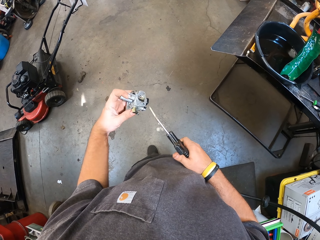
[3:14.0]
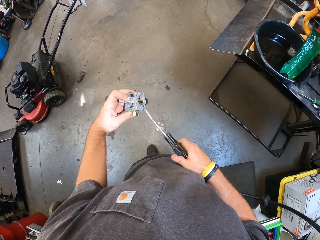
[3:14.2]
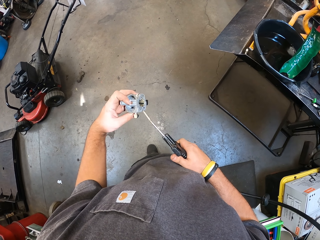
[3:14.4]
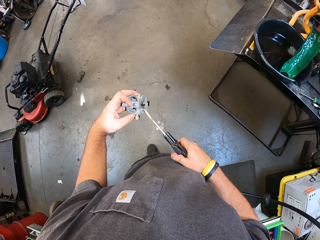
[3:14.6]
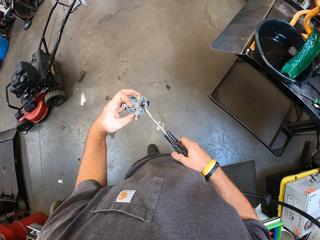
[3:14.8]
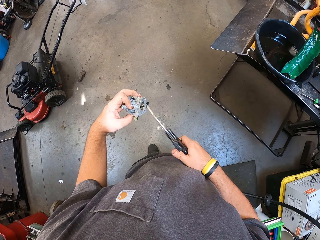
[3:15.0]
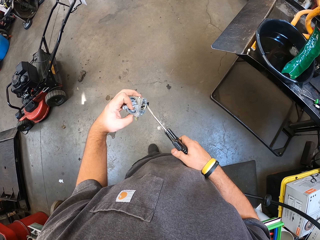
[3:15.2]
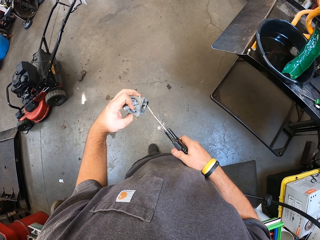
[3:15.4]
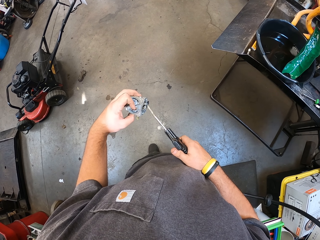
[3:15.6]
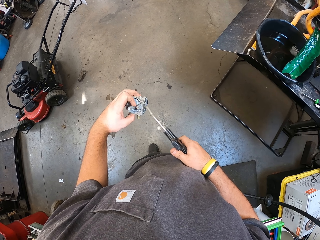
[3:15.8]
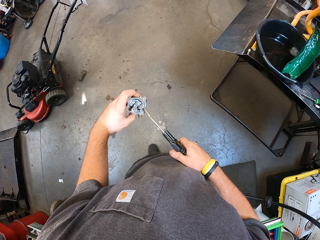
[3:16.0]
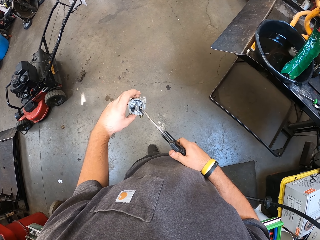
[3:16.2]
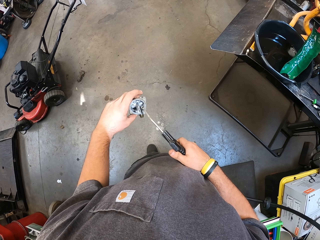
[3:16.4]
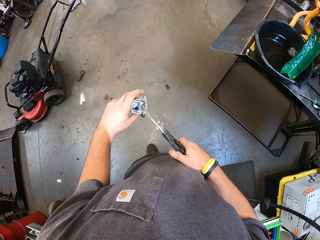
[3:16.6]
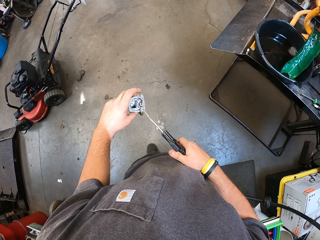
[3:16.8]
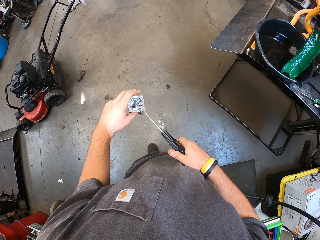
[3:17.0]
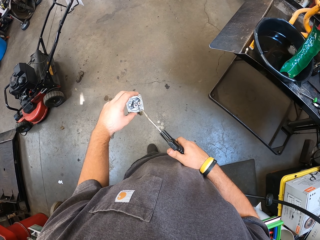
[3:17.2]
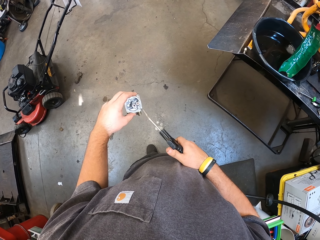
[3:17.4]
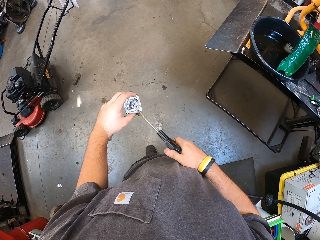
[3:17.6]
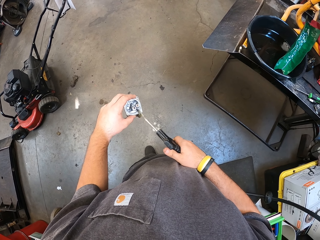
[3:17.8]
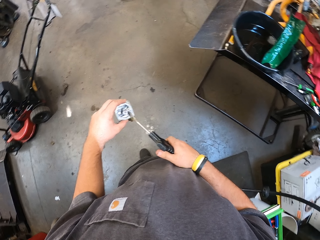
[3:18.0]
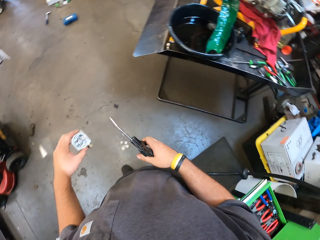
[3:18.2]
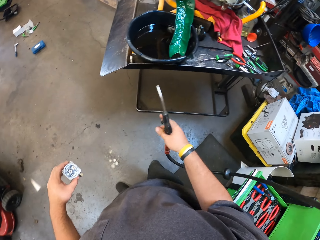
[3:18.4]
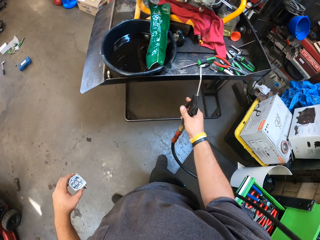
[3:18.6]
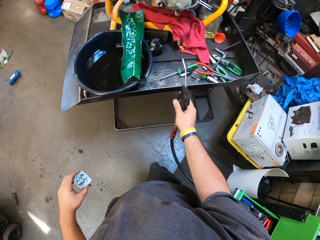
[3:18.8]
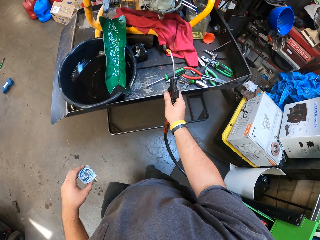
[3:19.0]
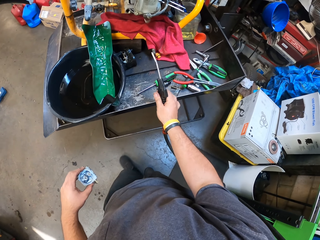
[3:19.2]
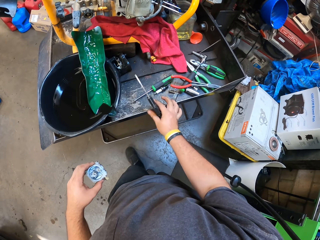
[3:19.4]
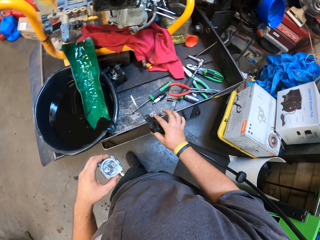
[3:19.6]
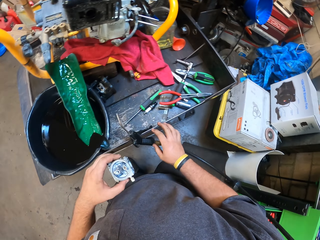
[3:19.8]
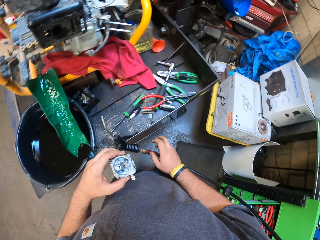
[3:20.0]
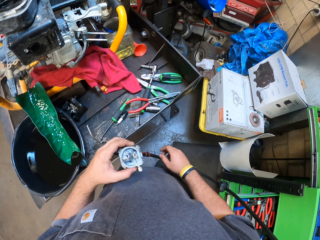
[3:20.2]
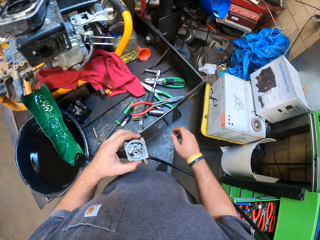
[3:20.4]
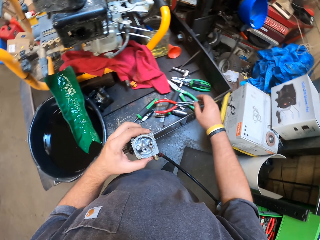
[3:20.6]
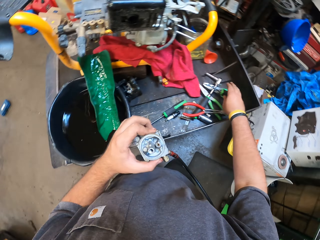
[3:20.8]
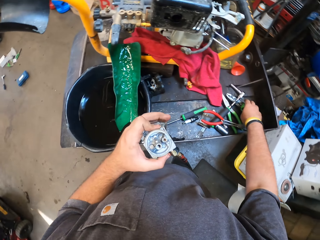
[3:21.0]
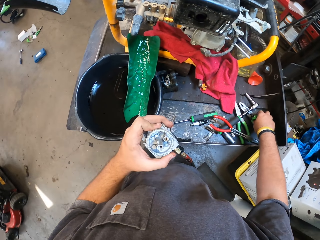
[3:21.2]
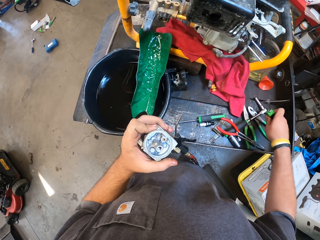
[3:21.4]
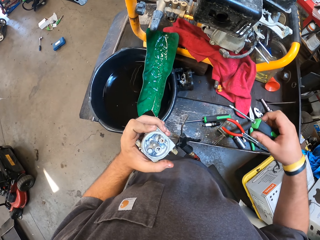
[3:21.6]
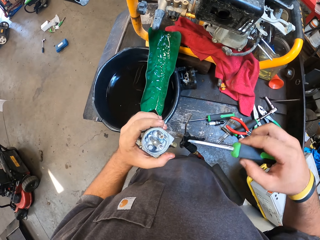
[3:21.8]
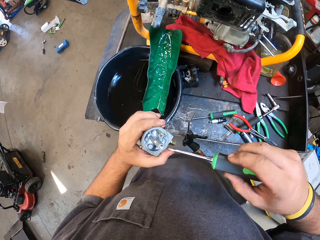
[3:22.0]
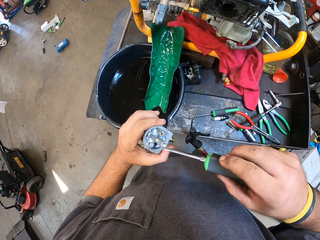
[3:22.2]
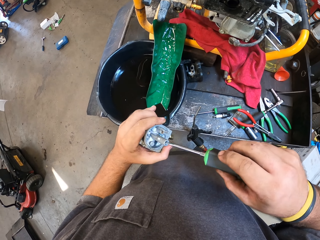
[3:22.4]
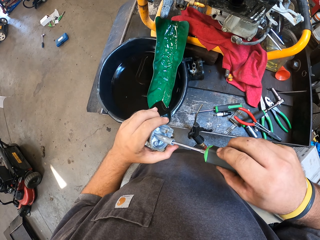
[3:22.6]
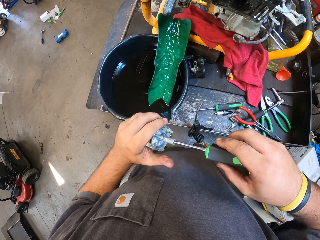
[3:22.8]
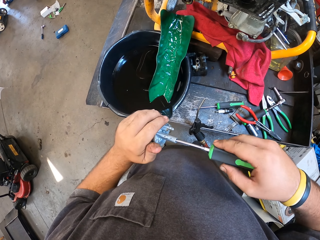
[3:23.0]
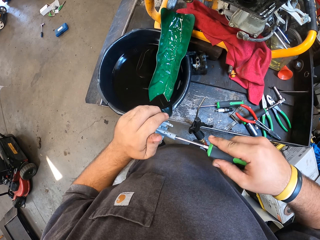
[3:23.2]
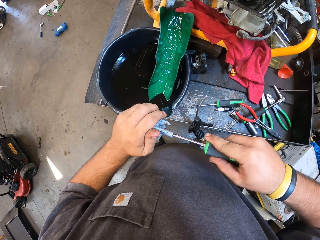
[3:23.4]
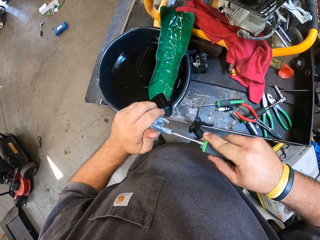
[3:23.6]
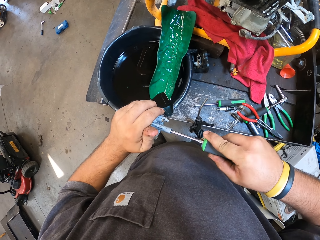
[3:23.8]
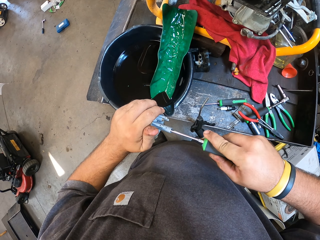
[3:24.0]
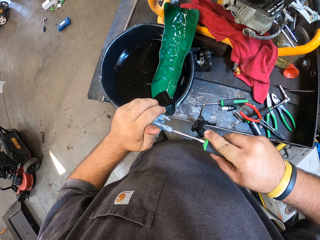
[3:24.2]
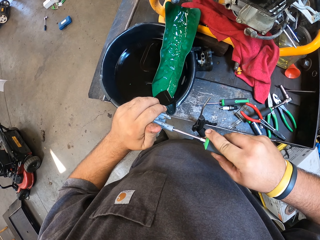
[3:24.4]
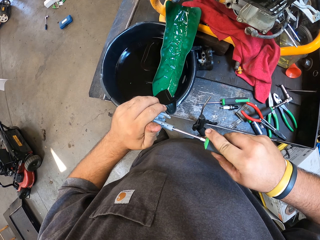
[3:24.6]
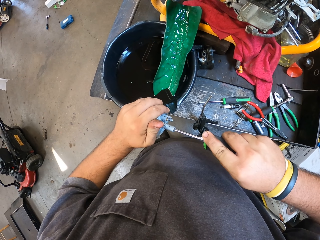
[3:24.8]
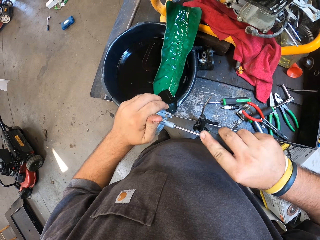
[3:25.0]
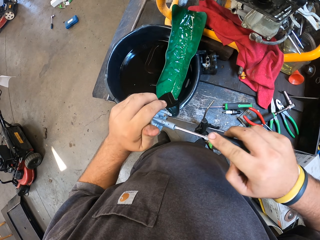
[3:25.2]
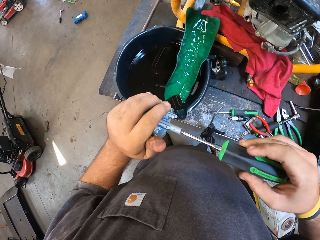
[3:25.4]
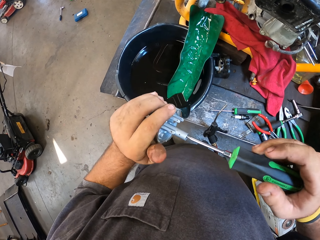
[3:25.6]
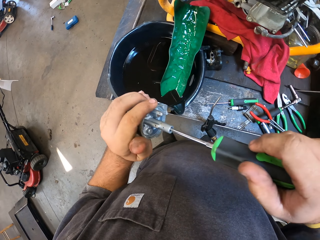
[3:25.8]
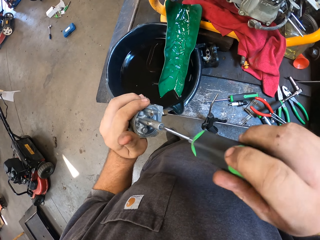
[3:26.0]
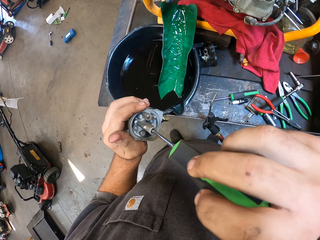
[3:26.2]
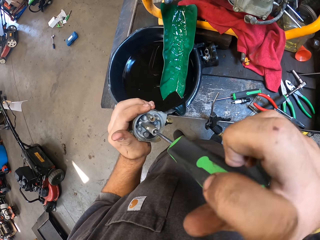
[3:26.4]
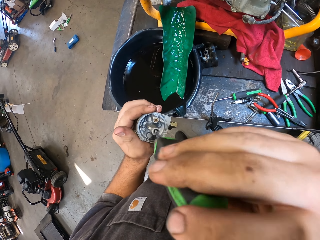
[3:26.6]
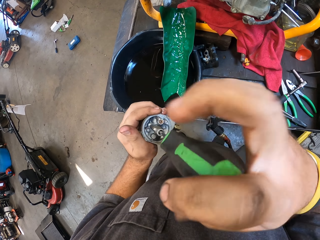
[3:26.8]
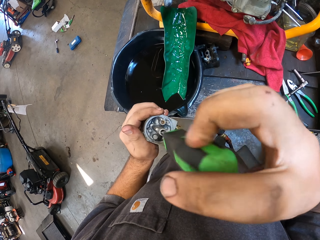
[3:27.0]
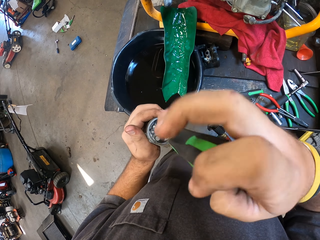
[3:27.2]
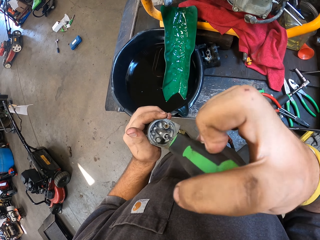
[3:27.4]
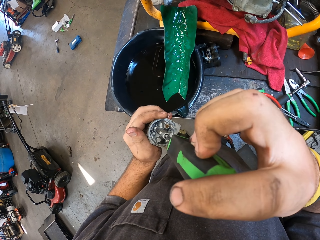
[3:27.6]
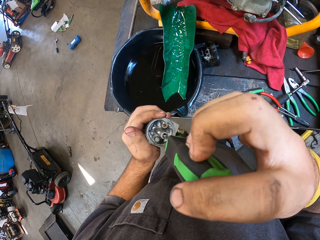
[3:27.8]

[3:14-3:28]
The camera wearer removes the welder machine or electric air pump from the fuel filter. They walk towards the table. They place the welder machine on the table. They hang the electric air pump on the work table. They move a hand. They pick up the screwdriver from the worktable. They move a hand towards the fuel filter. They open the screw from the carburetor with the screwdriver. They remove screws from the fuel filter using the screwdriver.

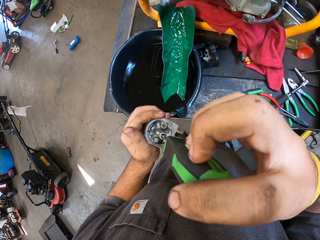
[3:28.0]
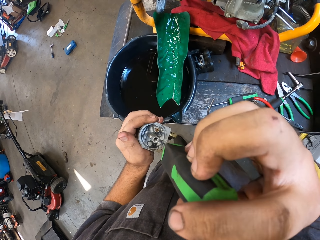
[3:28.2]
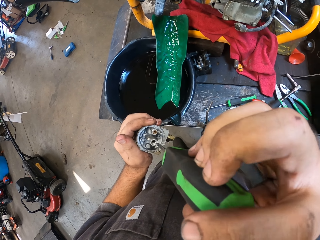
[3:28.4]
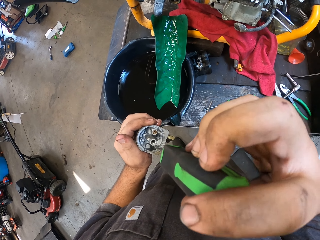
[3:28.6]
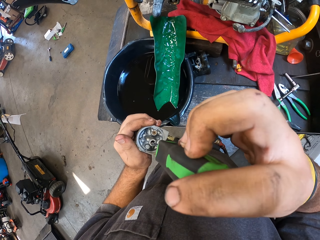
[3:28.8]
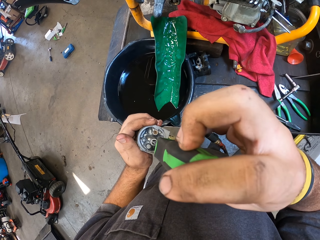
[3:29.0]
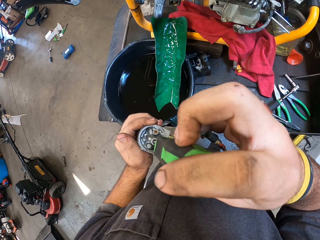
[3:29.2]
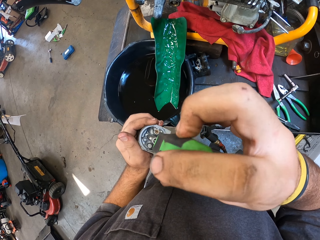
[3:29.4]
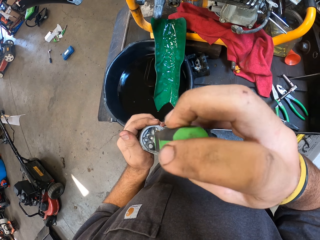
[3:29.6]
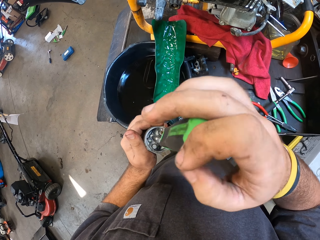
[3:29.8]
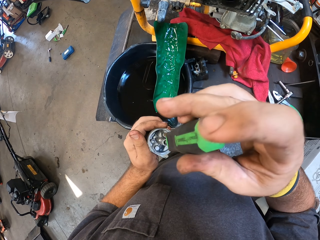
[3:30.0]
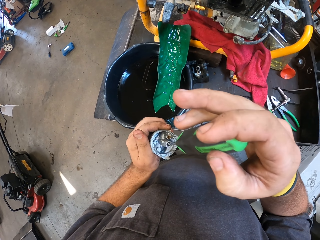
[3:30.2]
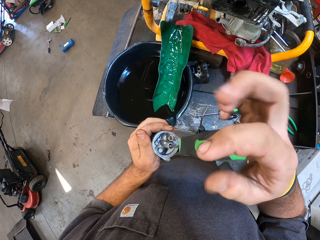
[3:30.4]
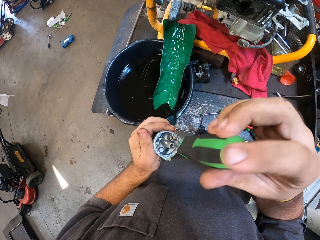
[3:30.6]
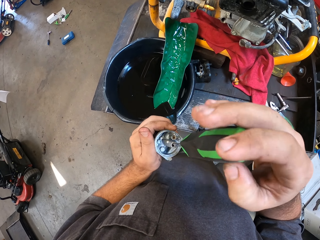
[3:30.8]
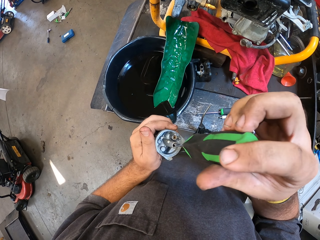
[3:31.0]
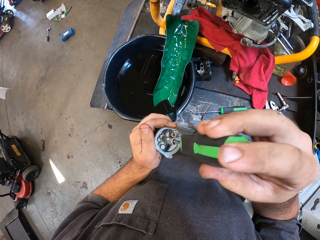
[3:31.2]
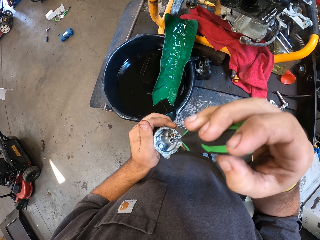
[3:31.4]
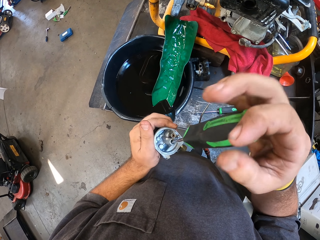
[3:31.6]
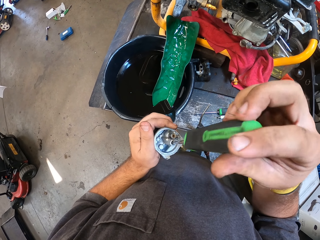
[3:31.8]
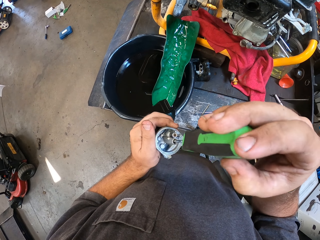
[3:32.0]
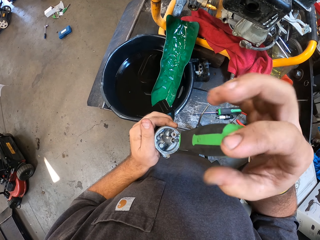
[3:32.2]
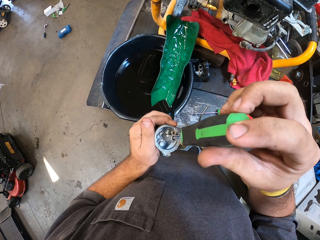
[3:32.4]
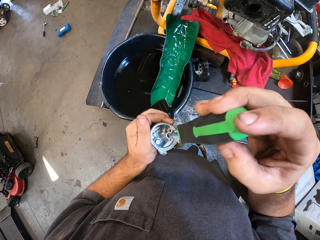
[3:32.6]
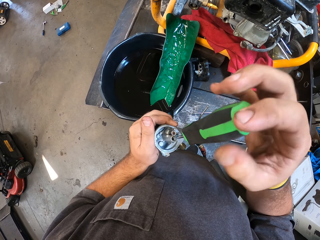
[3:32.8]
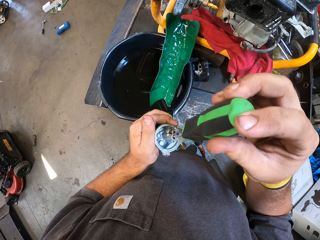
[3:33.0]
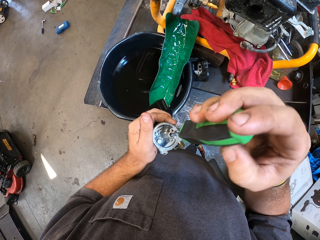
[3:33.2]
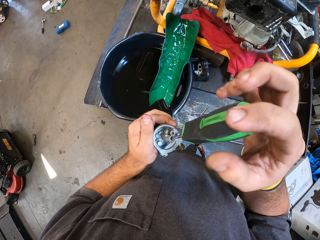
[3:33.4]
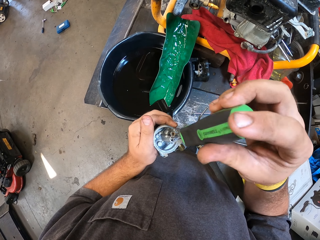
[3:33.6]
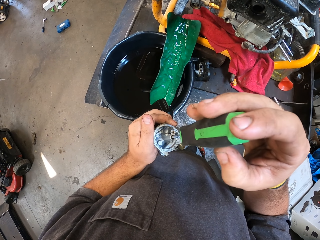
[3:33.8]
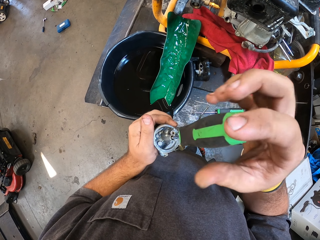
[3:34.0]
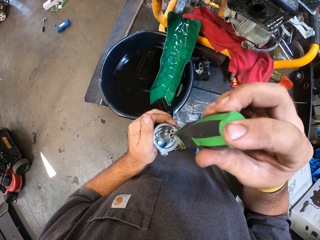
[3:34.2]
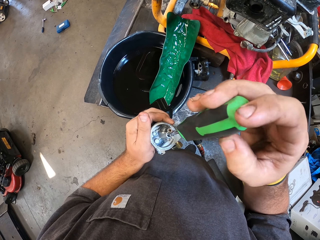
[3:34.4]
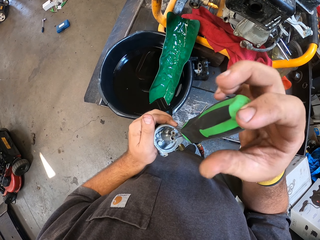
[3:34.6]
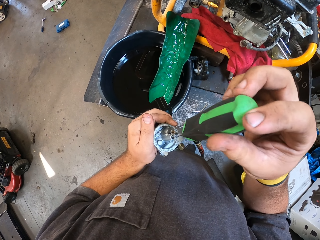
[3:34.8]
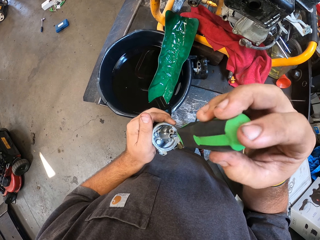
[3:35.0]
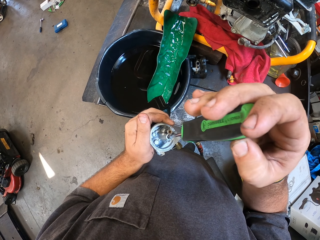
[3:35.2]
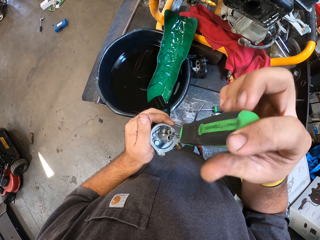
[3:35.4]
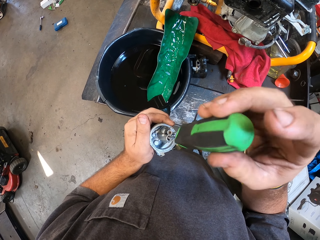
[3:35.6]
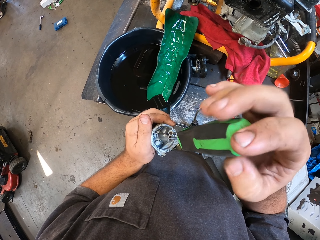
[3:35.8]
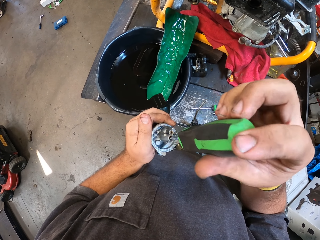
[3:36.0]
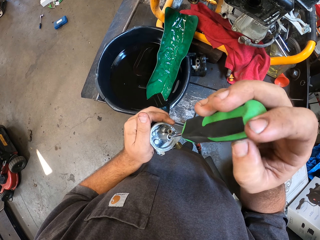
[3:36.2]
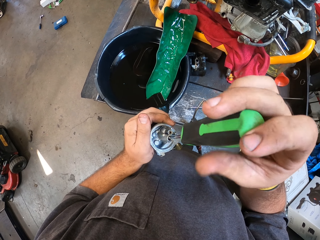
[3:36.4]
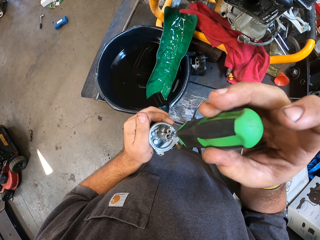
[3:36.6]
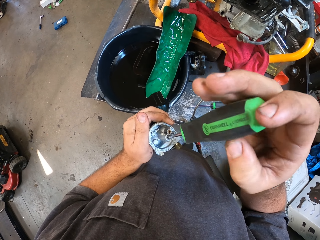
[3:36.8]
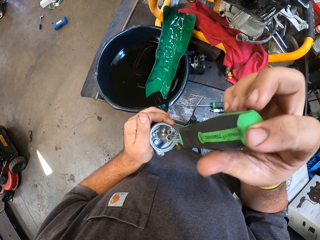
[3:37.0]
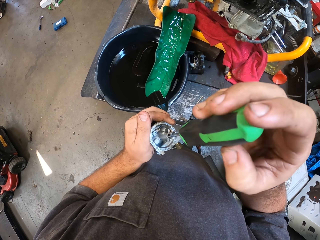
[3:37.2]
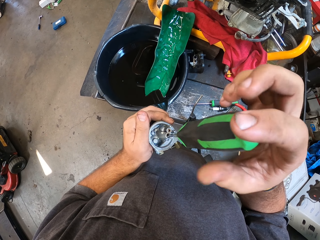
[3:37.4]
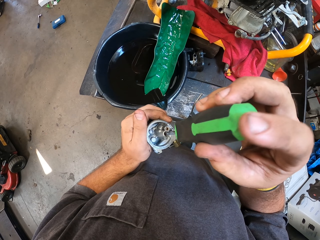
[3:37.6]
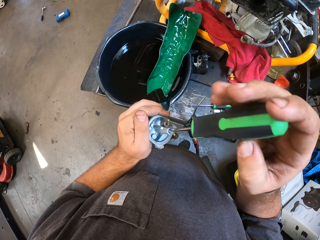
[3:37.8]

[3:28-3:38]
The camera wearer removes the screwdriver from the fuel filter. They put the screwdriver in the fuel filter. They remove screws from the fuel filter using the screwdriver.
